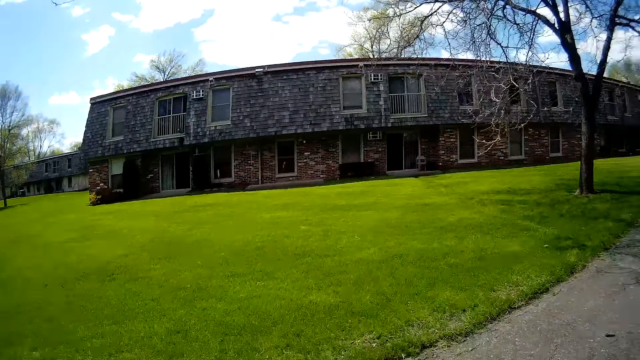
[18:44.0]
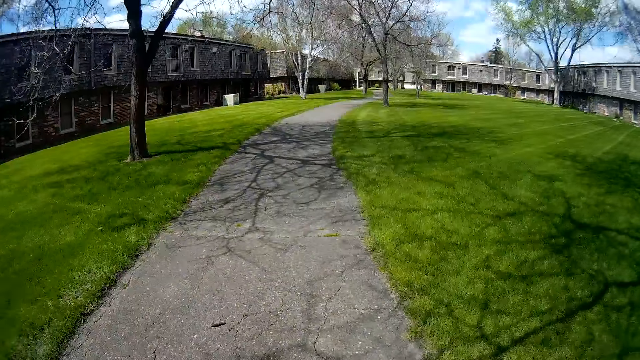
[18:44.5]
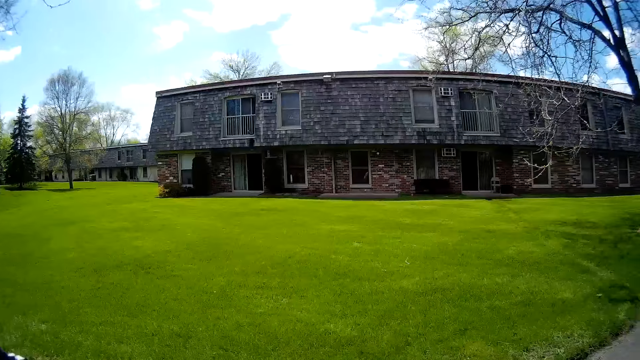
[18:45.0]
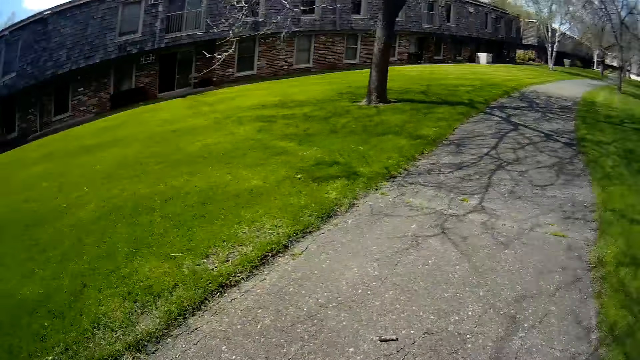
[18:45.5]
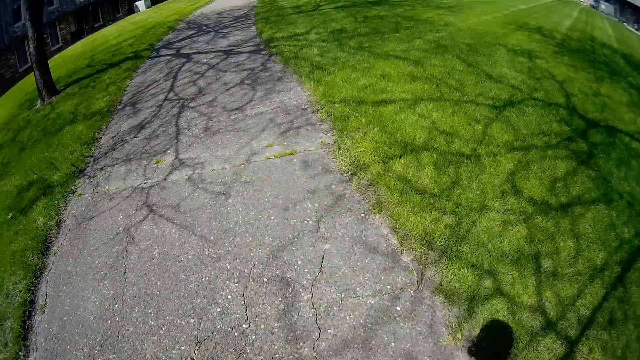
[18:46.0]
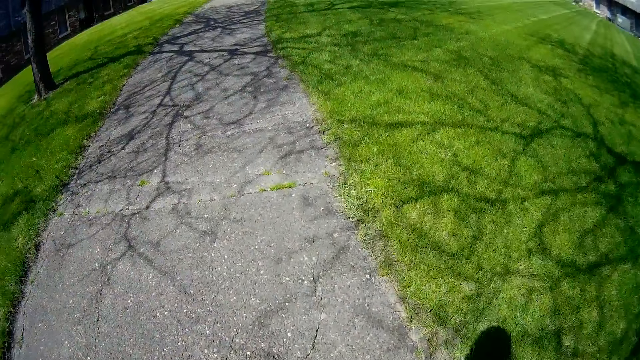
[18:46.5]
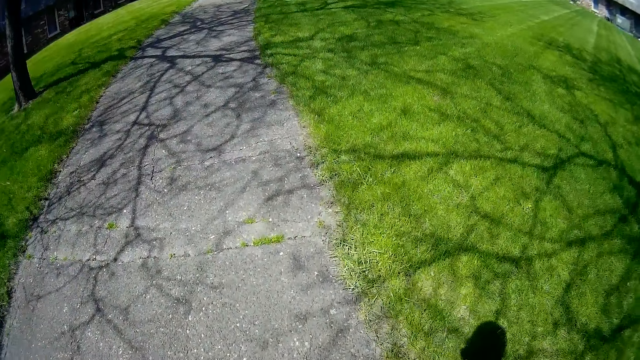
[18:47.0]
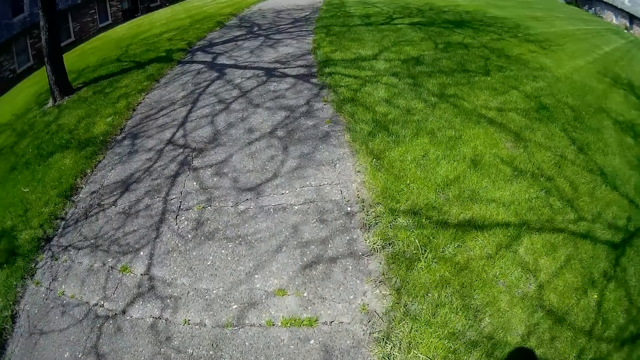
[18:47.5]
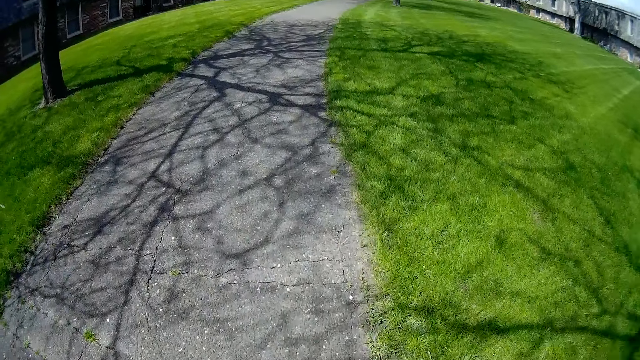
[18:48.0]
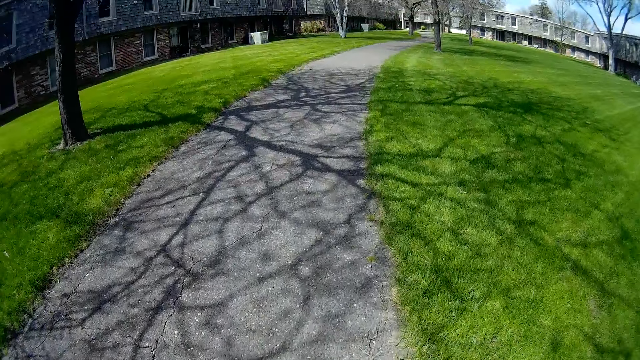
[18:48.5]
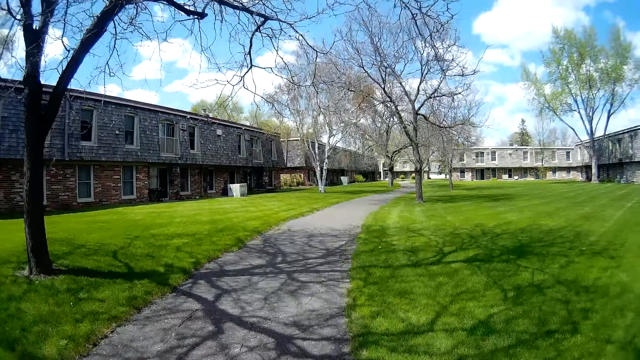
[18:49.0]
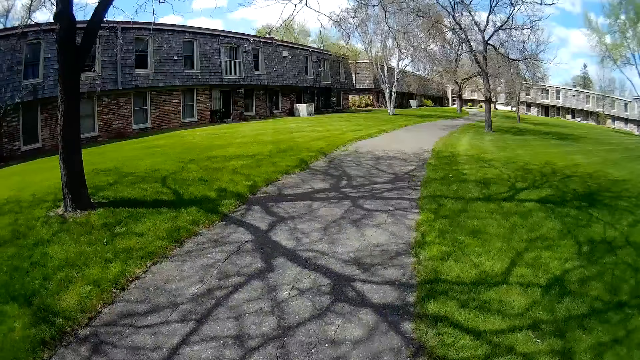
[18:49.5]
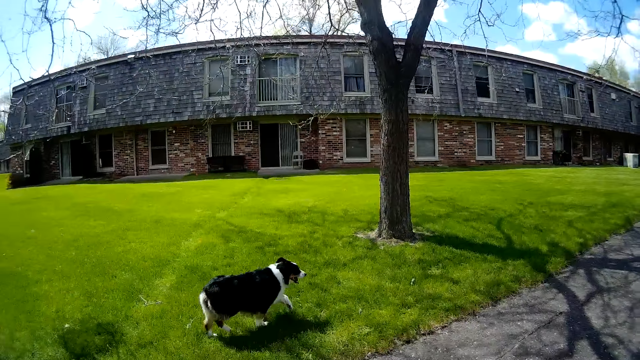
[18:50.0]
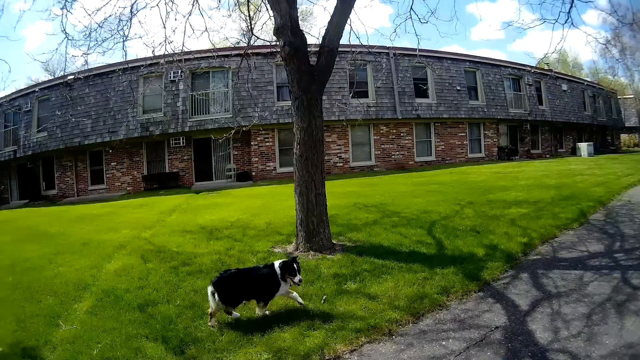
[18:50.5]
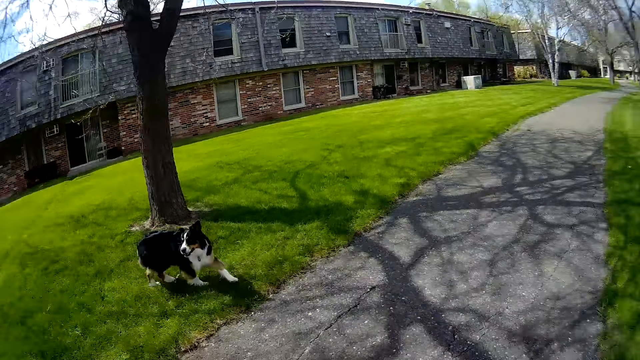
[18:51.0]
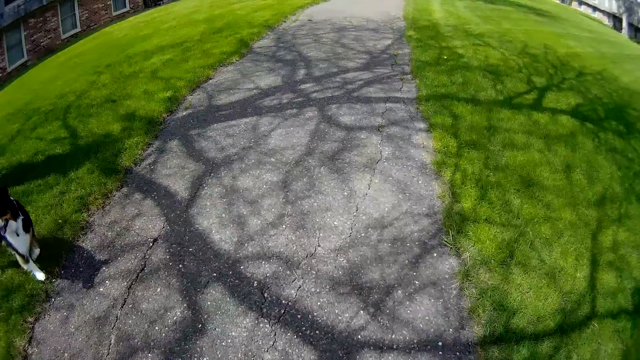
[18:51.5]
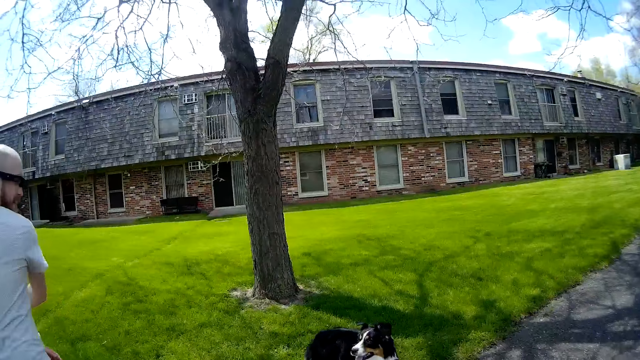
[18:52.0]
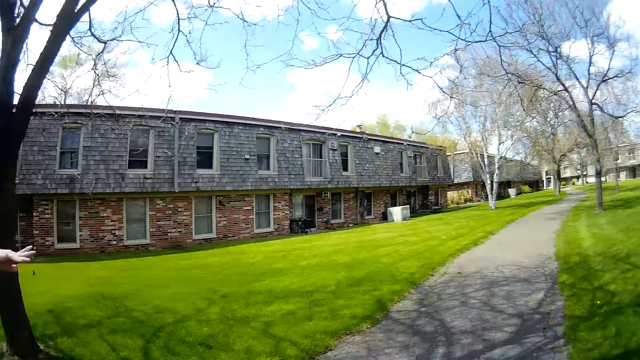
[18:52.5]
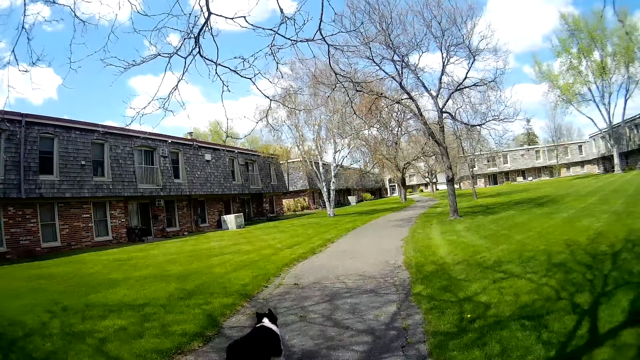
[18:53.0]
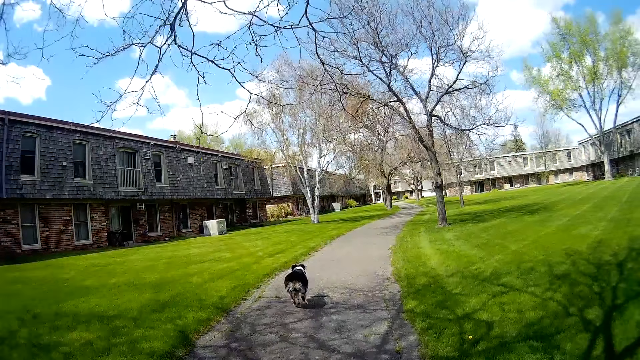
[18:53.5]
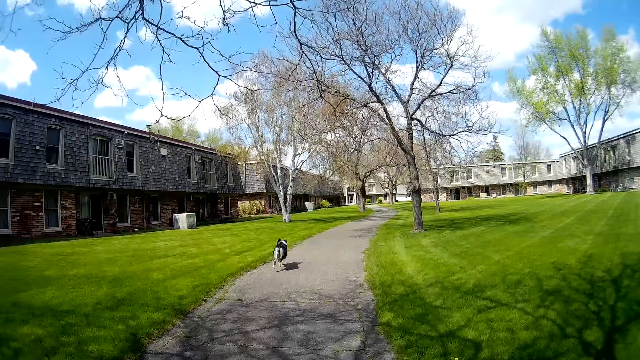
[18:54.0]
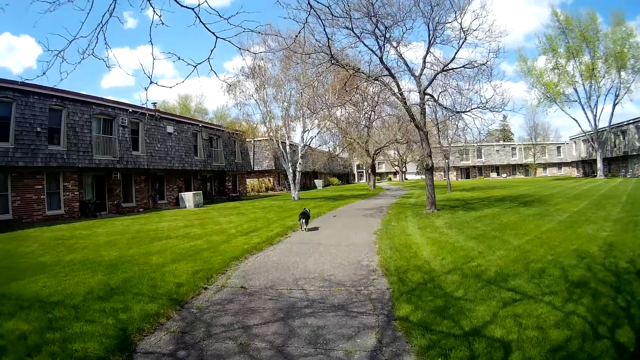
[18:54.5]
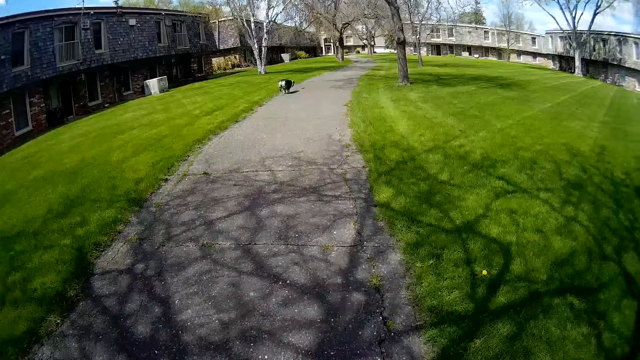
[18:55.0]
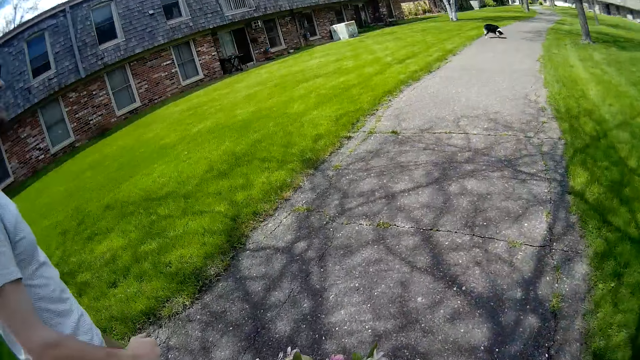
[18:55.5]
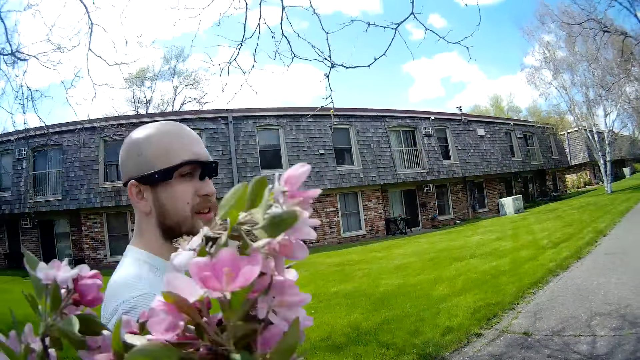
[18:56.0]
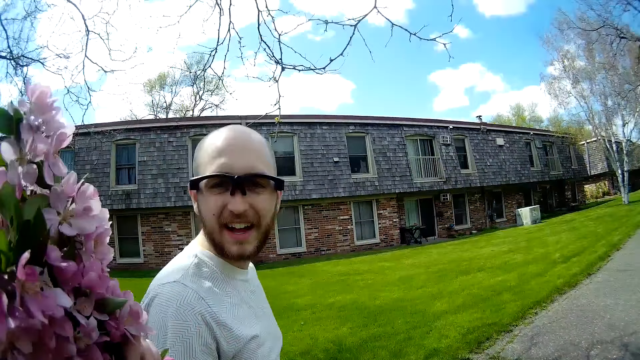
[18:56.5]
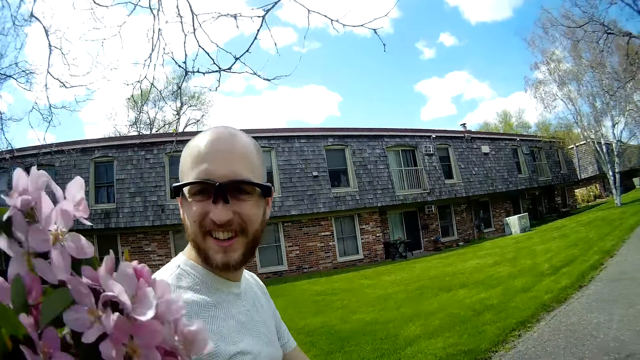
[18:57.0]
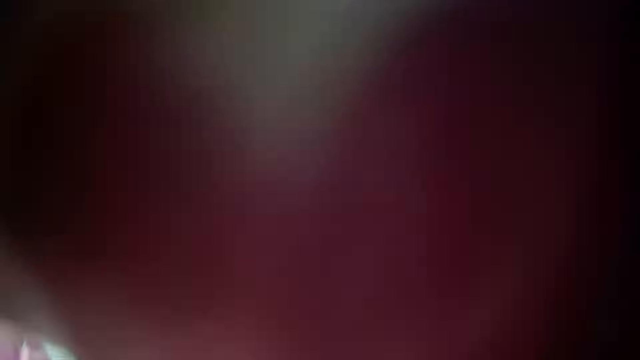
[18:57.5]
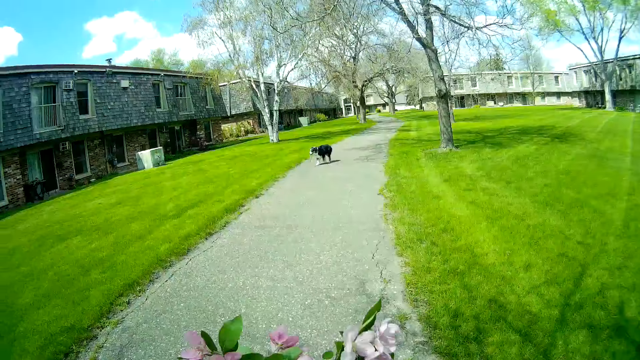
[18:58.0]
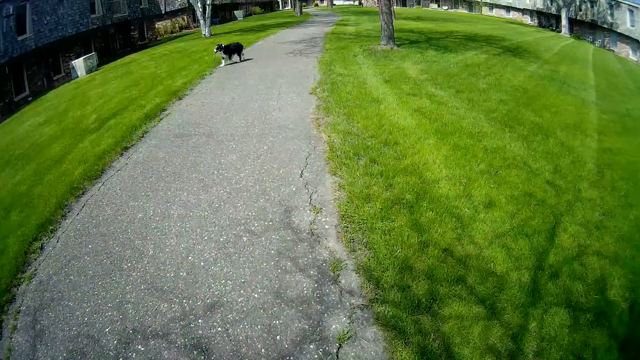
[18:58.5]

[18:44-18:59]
The dog walks on the grass. The man throws the stick with his right hand. The dog runs towards the stick. The man converses with the camera wearer. The man gives the camera wearer a bunch of flowers.

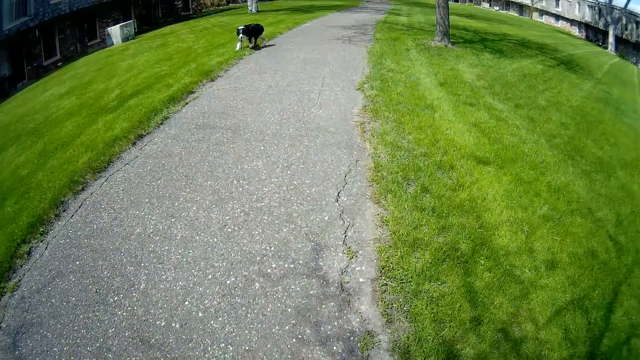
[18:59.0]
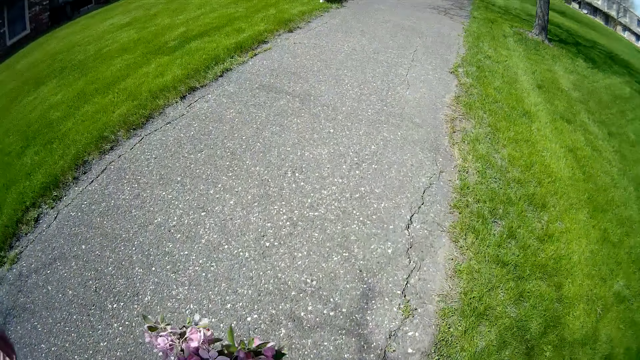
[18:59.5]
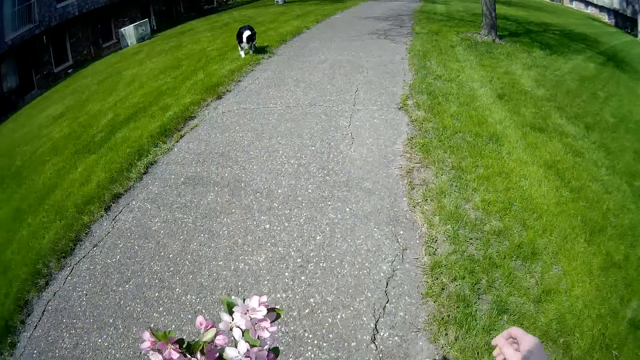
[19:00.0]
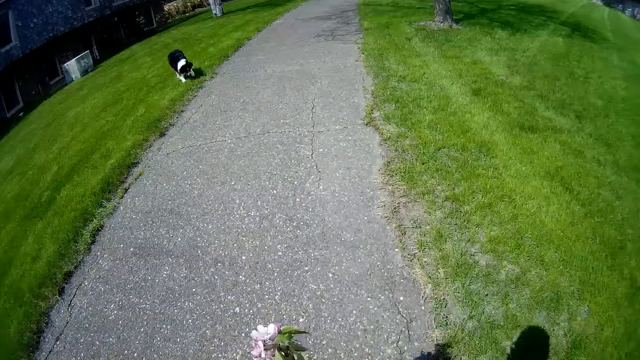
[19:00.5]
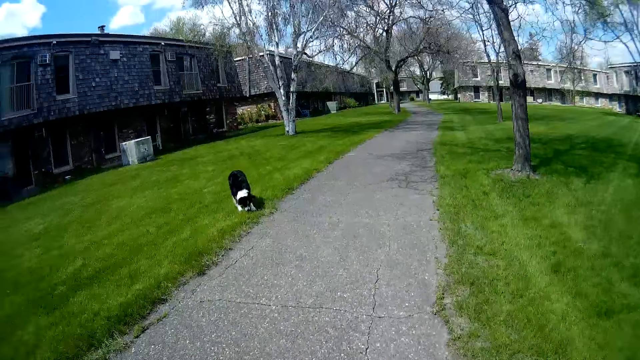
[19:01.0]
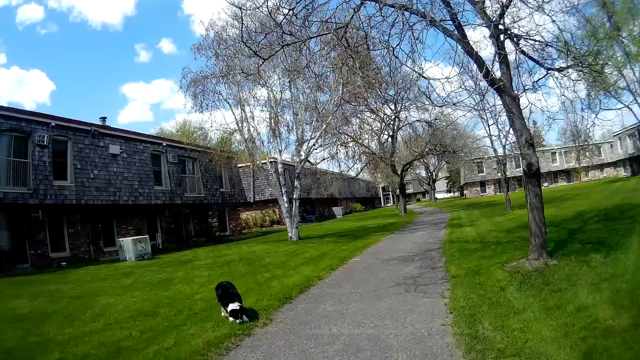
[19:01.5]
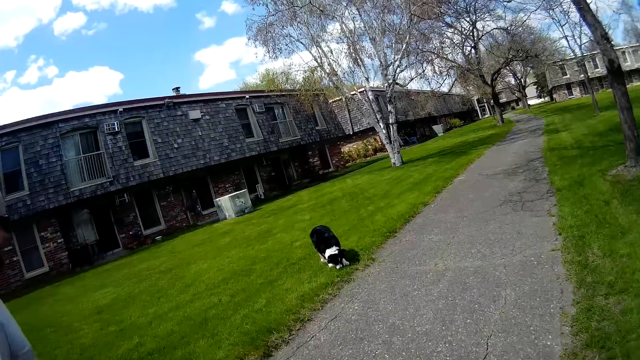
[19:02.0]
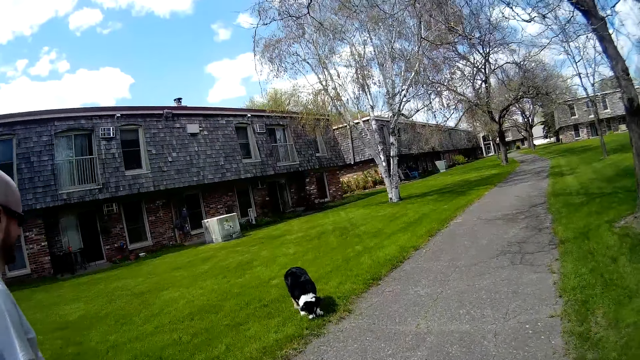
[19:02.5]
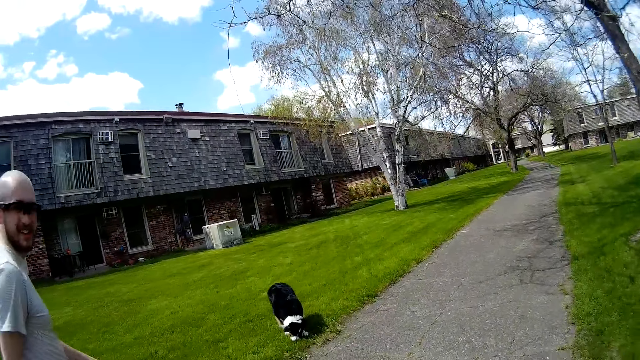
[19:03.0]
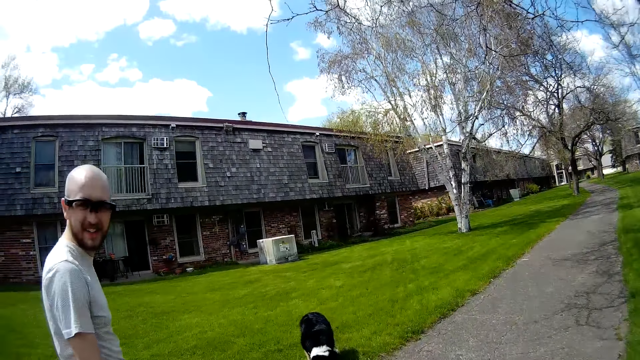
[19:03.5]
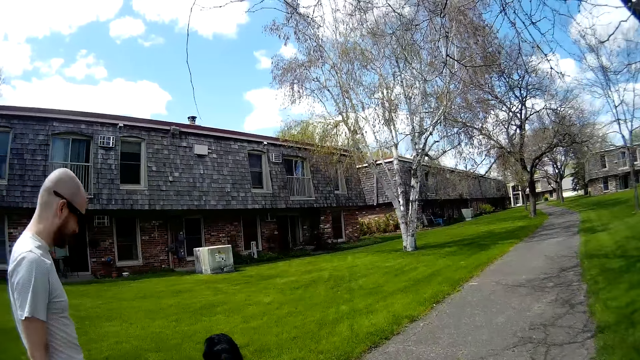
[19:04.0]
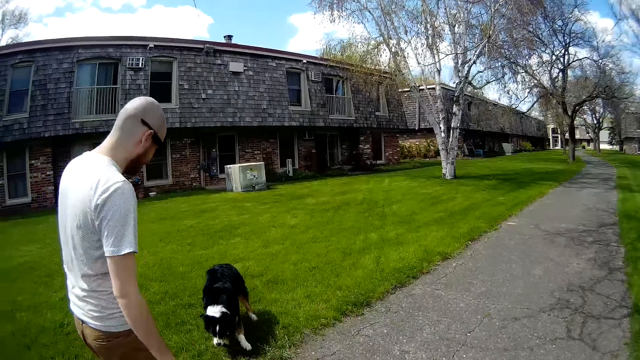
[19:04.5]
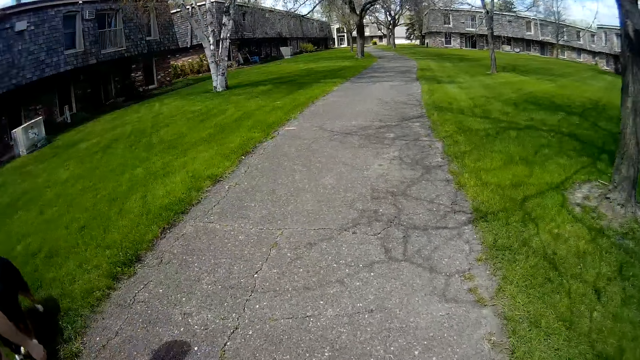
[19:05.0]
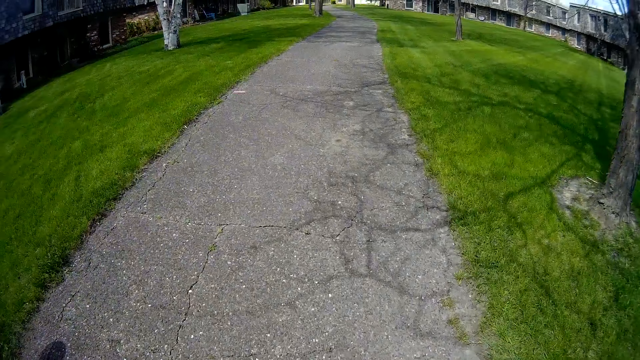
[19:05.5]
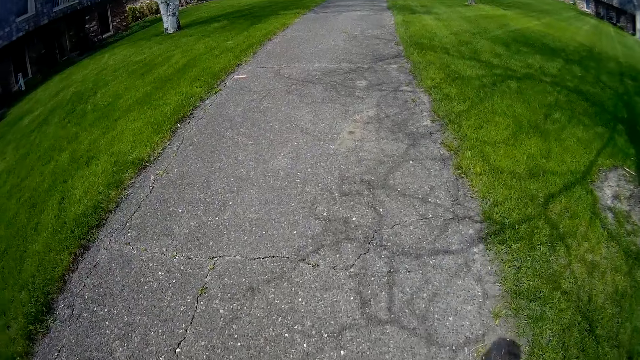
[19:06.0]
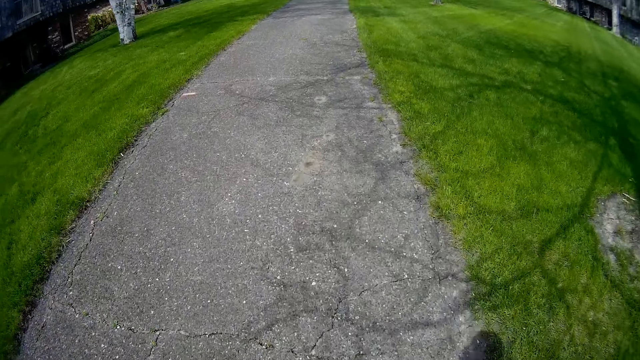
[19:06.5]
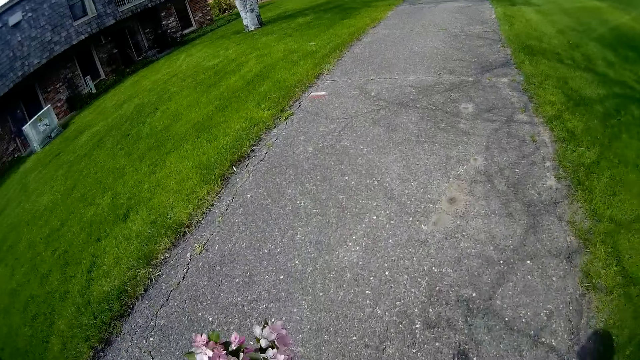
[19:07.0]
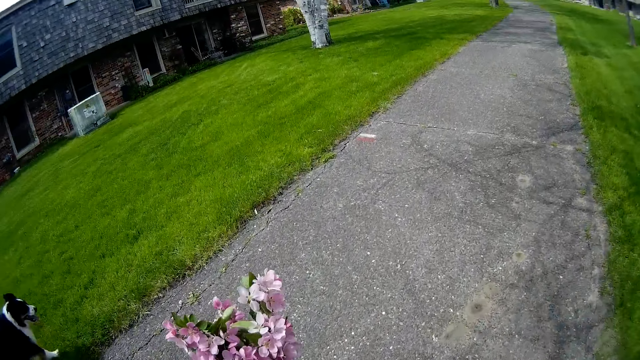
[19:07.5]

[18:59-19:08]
The dog plays with the stick on the grass. The camera wearer converses with a man. They walk on the pavement.
